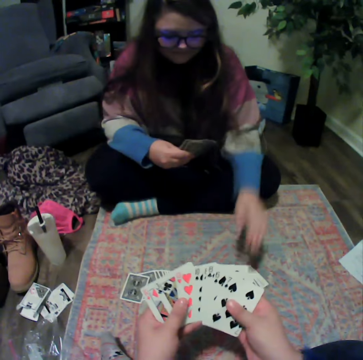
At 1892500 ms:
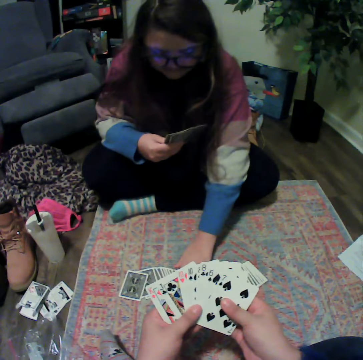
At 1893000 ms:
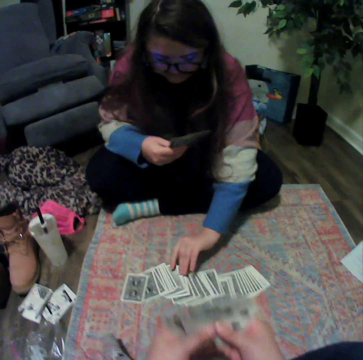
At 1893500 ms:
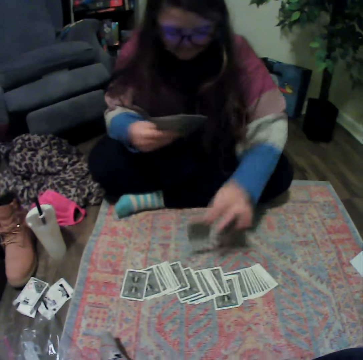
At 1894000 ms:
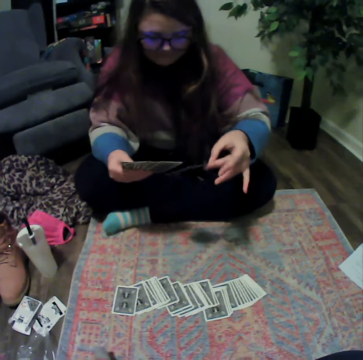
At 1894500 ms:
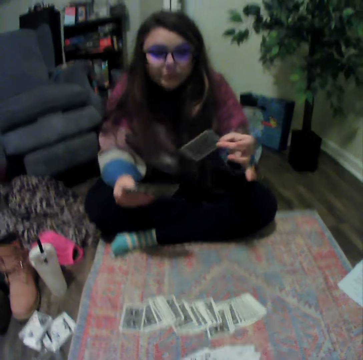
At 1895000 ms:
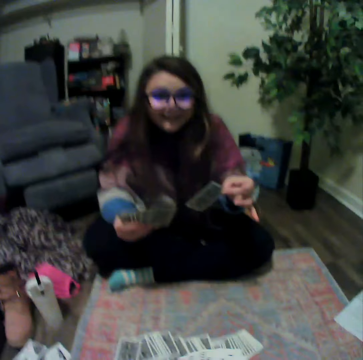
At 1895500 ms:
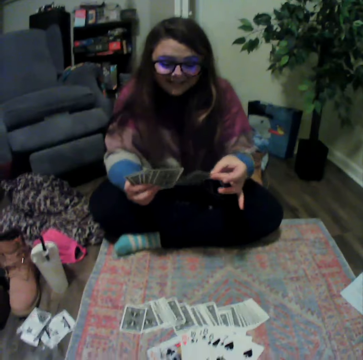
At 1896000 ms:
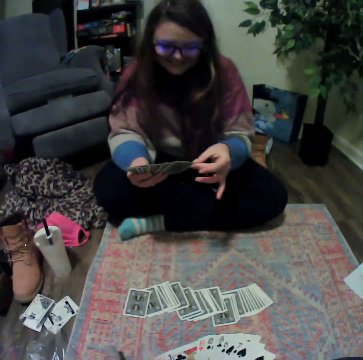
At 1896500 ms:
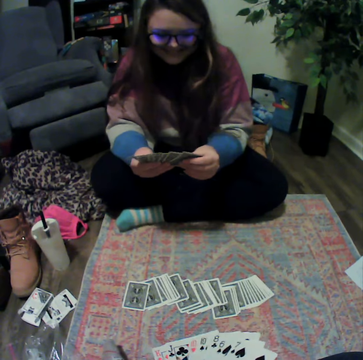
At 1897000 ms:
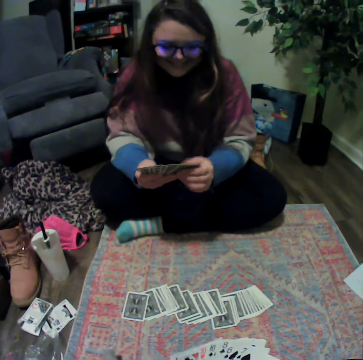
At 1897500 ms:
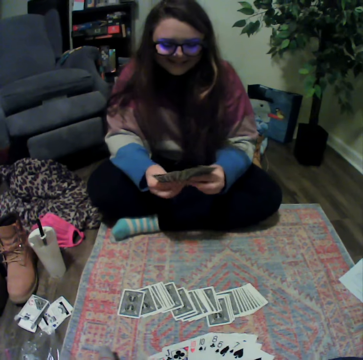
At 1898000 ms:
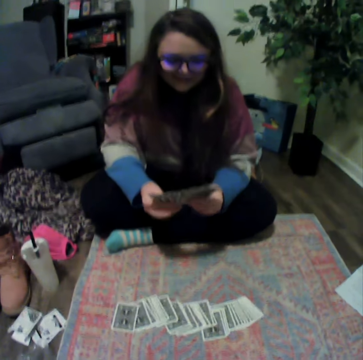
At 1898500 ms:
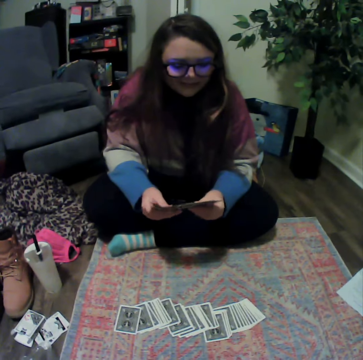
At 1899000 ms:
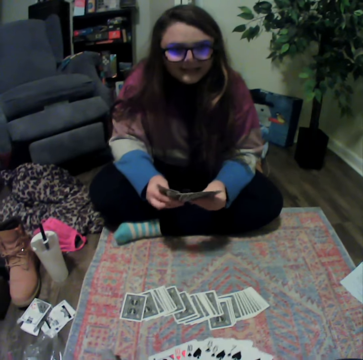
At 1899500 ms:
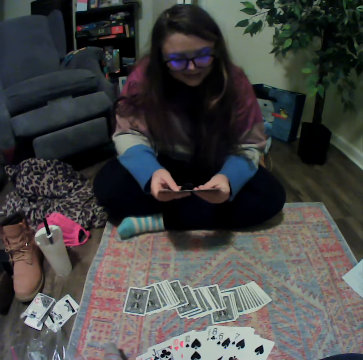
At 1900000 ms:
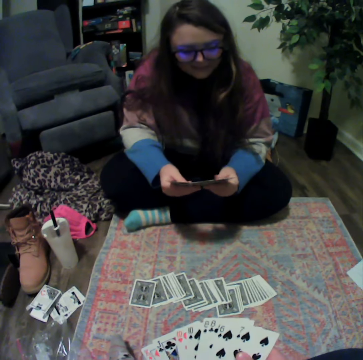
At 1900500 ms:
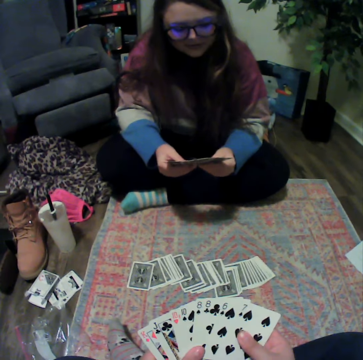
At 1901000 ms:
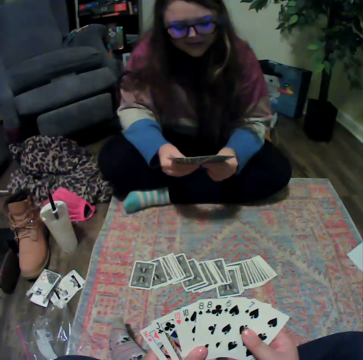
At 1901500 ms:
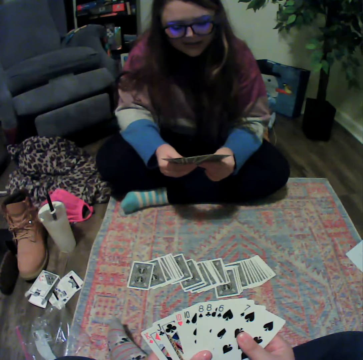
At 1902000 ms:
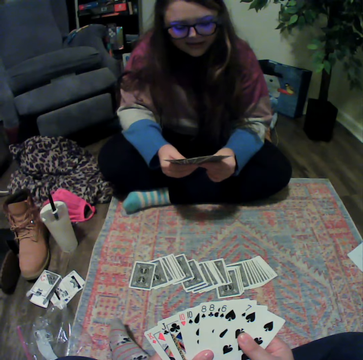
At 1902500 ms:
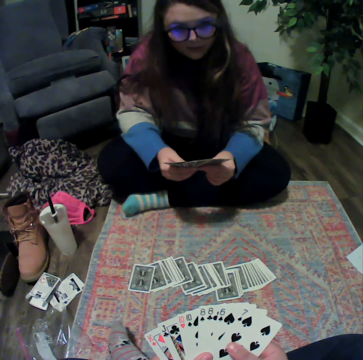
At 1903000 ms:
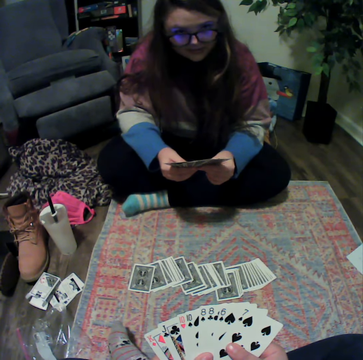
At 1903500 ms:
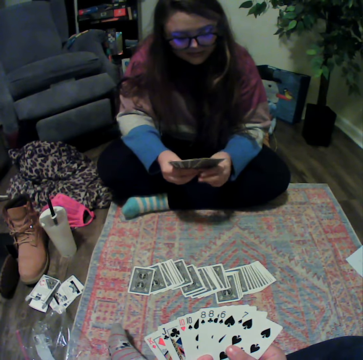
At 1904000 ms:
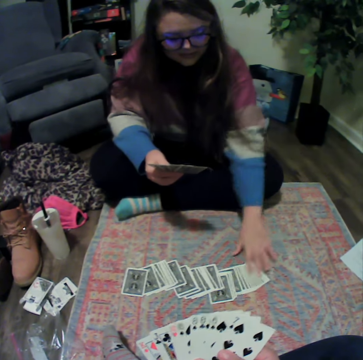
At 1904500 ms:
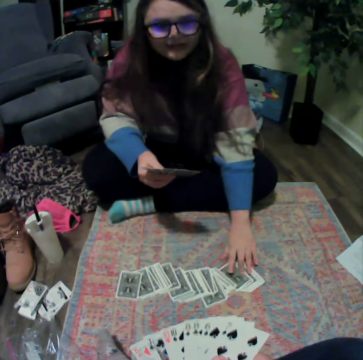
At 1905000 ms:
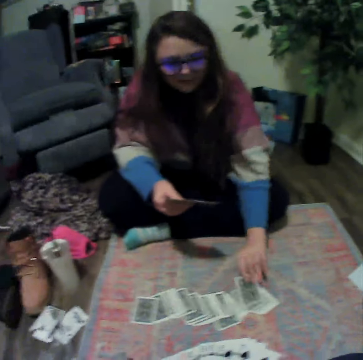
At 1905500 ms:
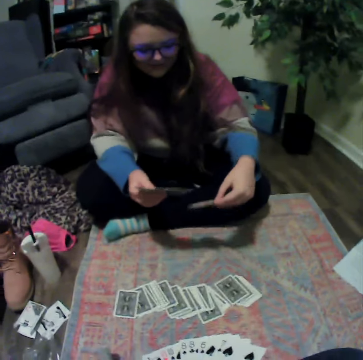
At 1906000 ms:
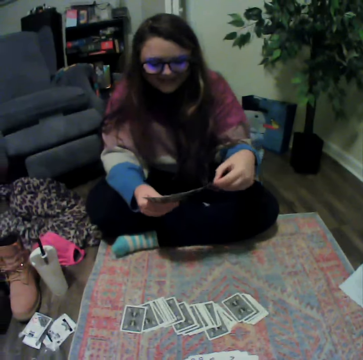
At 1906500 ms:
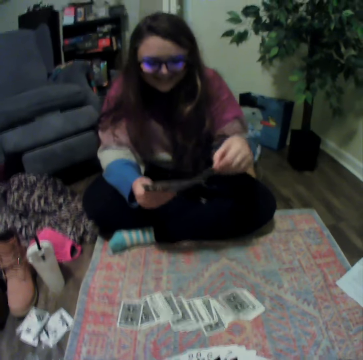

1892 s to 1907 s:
A lady picks the card from the table. The lady holds the card and reshuffles the cards. The camera wearer reshuffles the cards. The lady picks the card from the table.

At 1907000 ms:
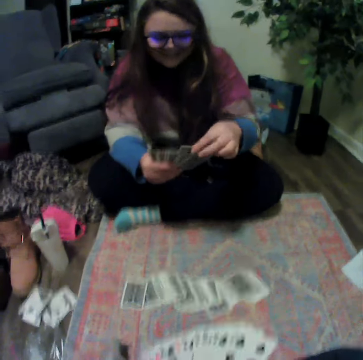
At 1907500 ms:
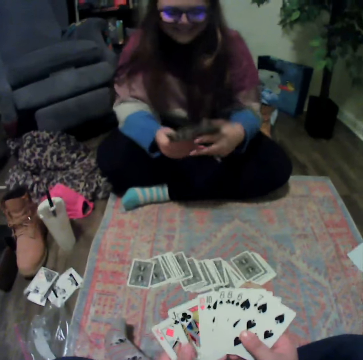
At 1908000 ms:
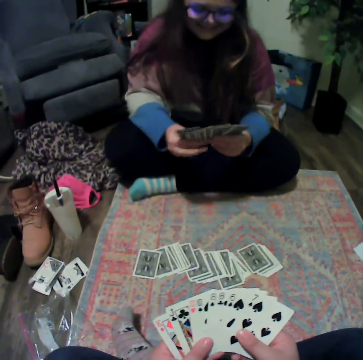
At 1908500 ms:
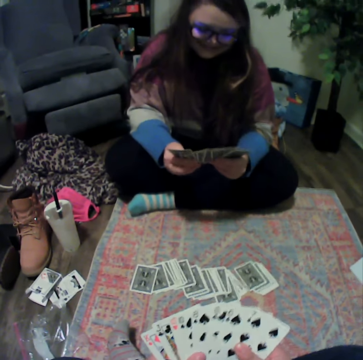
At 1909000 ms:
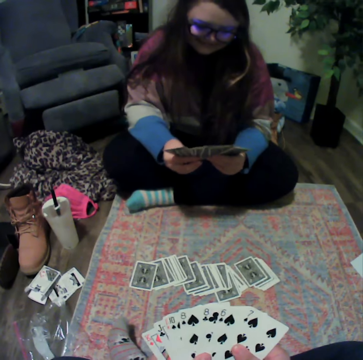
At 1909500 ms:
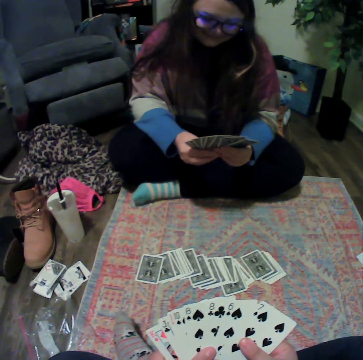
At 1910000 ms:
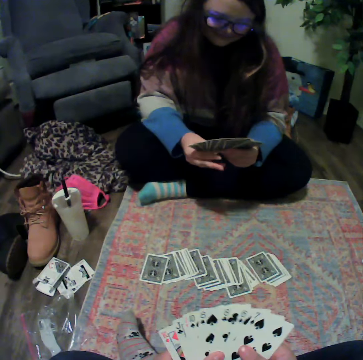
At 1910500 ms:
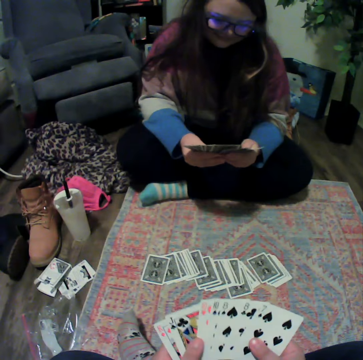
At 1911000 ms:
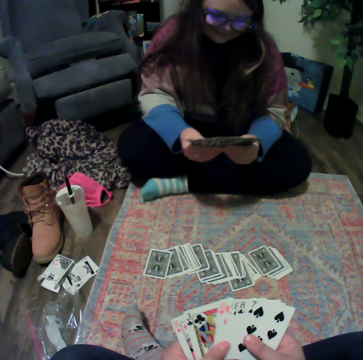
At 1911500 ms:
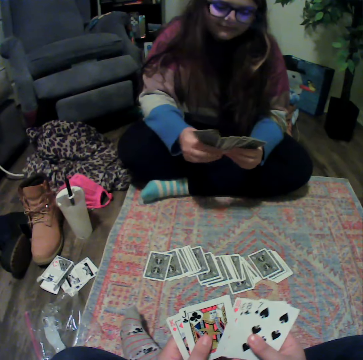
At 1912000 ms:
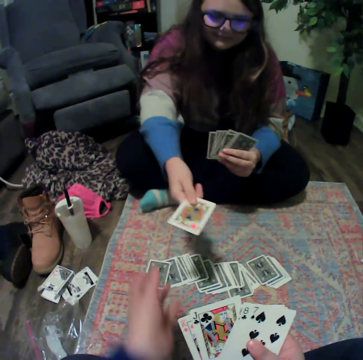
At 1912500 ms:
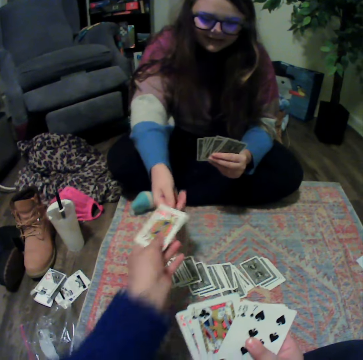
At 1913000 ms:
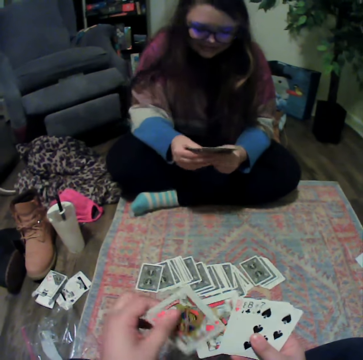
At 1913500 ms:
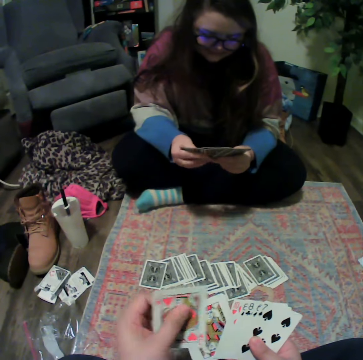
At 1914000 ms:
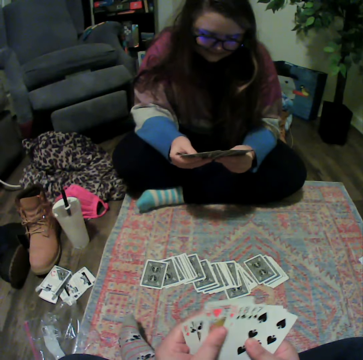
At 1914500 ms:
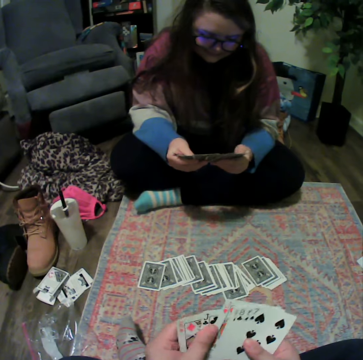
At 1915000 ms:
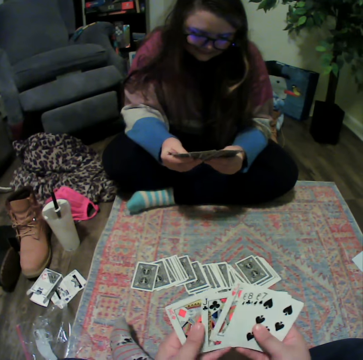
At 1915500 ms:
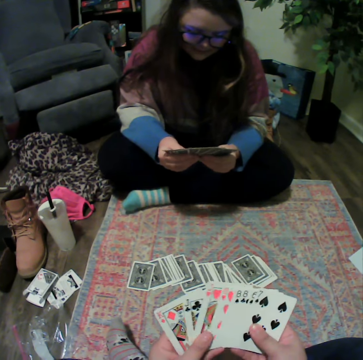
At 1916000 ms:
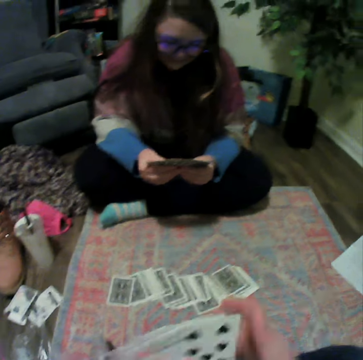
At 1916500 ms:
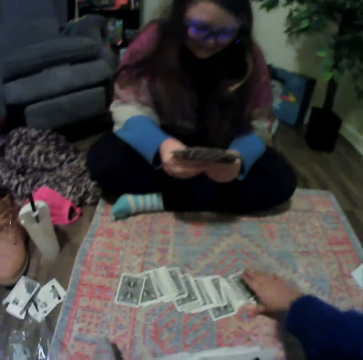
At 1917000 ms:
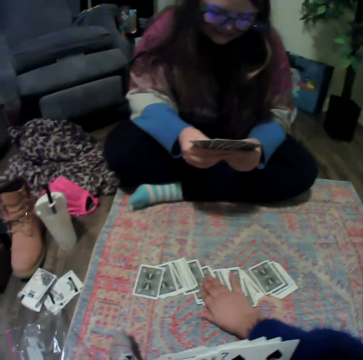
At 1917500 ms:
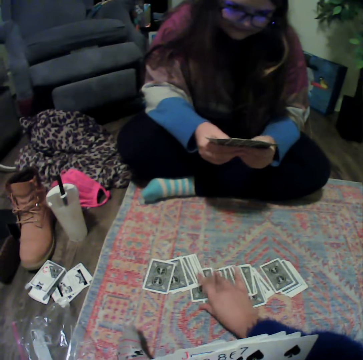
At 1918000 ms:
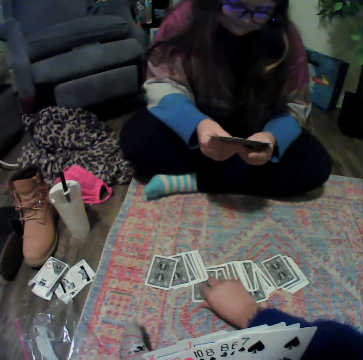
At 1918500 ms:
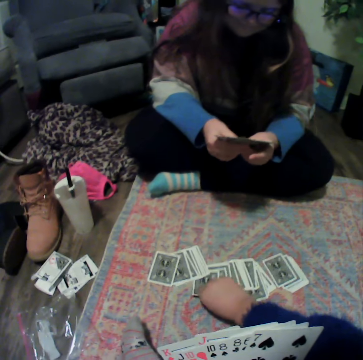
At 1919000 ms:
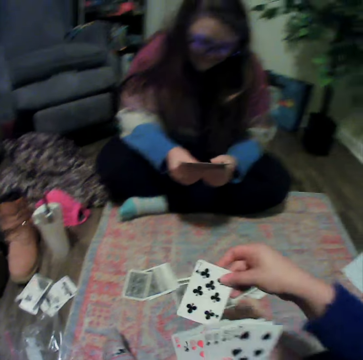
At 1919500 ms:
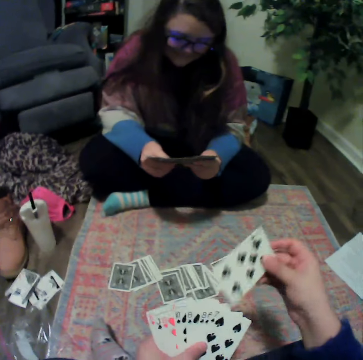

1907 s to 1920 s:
The camera wearer reshuffles the cards. A lady reshuffles the cards. The lady gives the card to the camera wearer. The lady reshuffles the cards. The camera wearer reshuffles the cards. They pick the cards from the table.

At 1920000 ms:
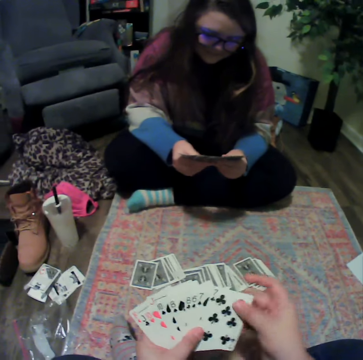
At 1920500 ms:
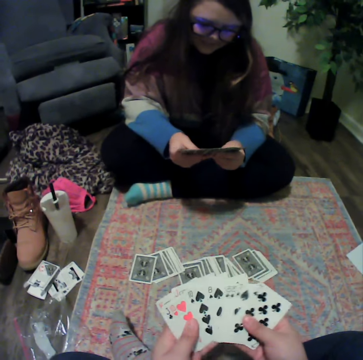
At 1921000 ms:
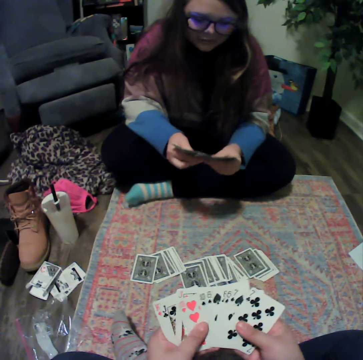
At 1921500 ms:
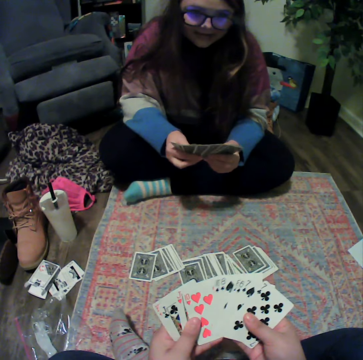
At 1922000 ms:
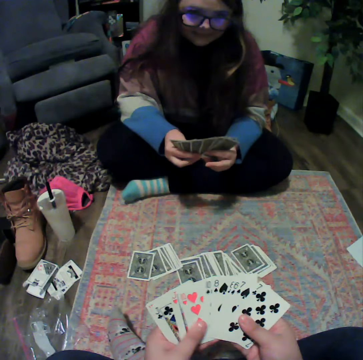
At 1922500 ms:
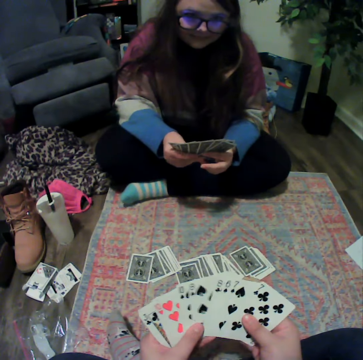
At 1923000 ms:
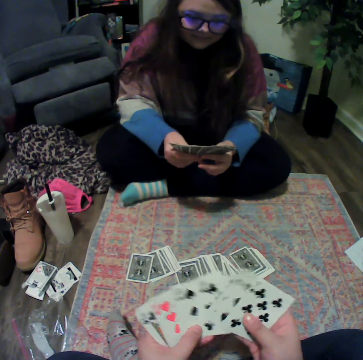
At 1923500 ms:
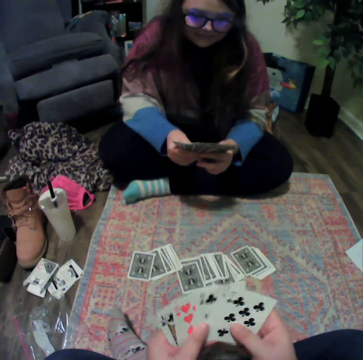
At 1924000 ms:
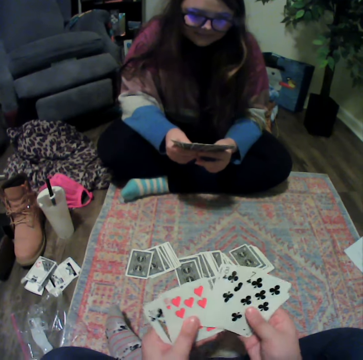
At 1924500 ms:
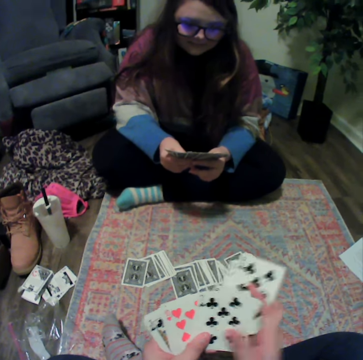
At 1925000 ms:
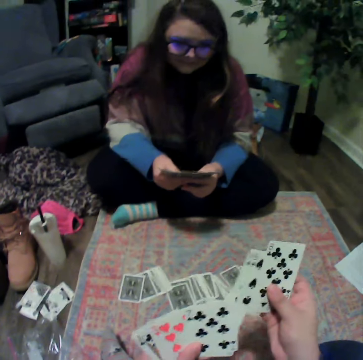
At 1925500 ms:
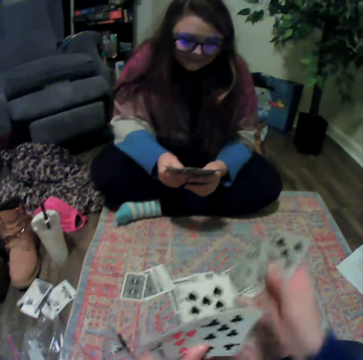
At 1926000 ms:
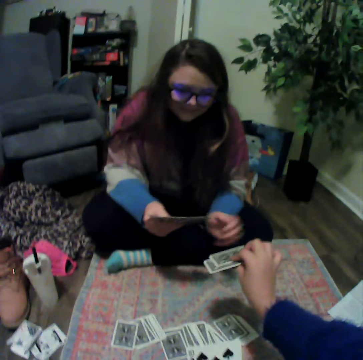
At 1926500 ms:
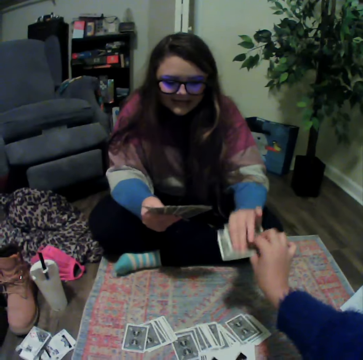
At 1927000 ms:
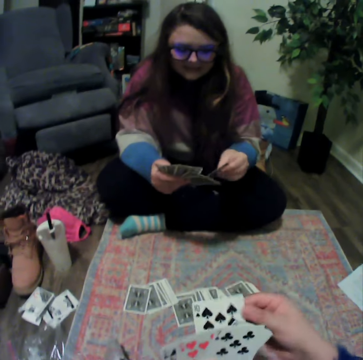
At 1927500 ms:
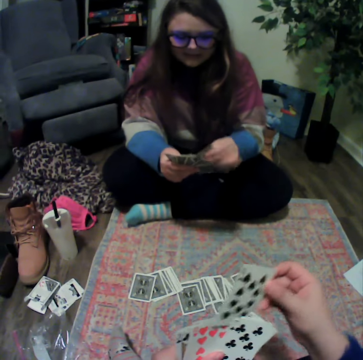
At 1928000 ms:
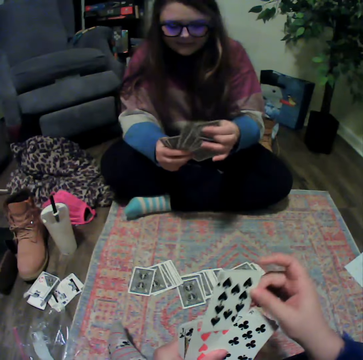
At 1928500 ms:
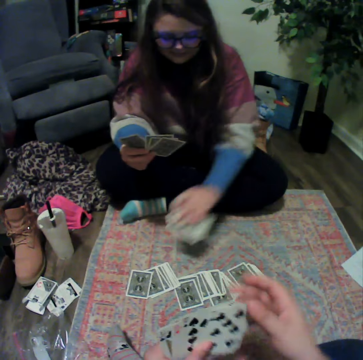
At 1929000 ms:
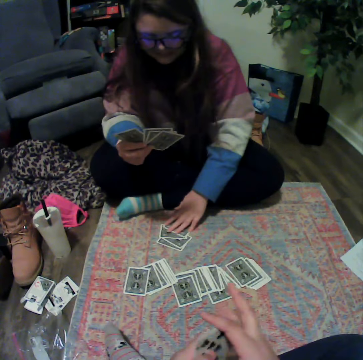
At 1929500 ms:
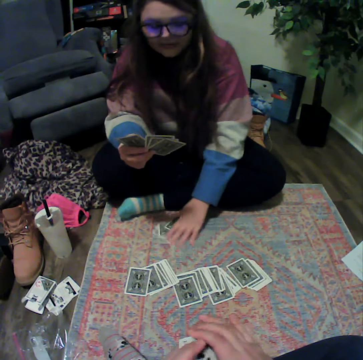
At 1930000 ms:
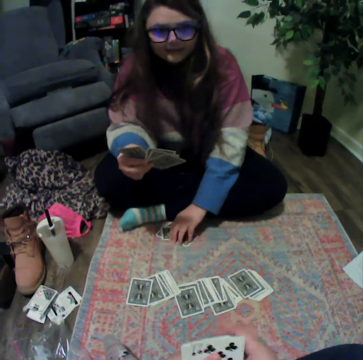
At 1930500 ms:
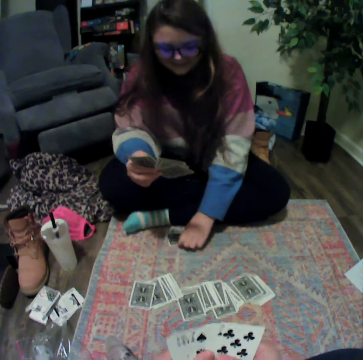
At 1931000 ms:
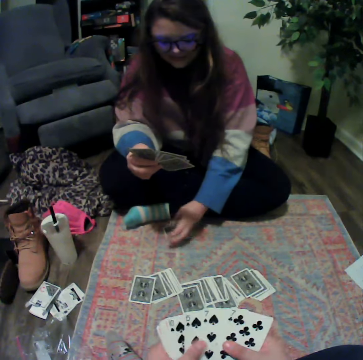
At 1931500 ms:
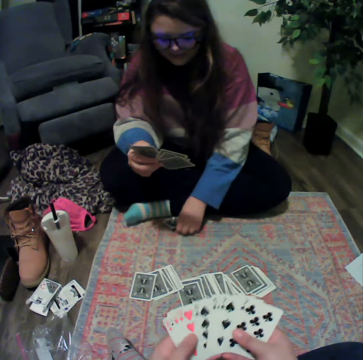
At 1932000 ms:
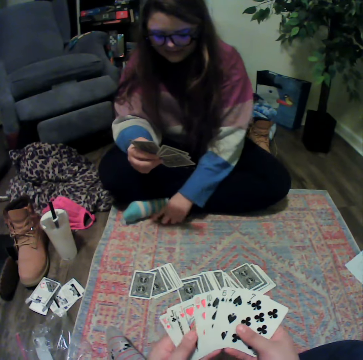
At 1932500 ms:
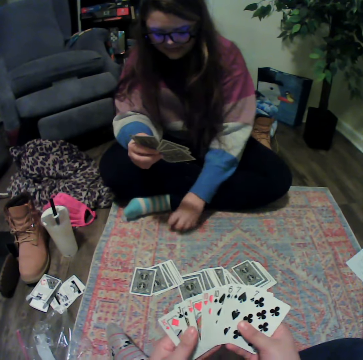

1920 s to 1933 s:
A lady reshuffles the cards. The camera wearer reshuffles the cards. They give a card to the lady. The lady places the card on the mat. The lady picks the cards.
